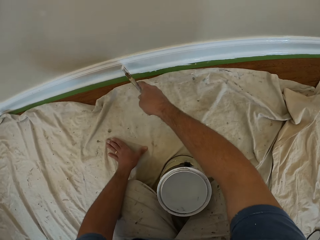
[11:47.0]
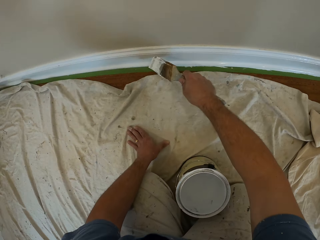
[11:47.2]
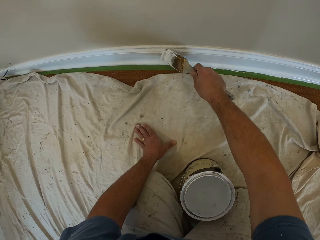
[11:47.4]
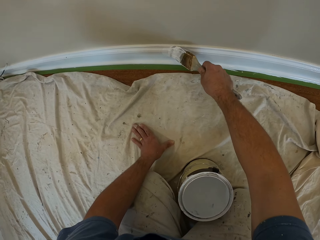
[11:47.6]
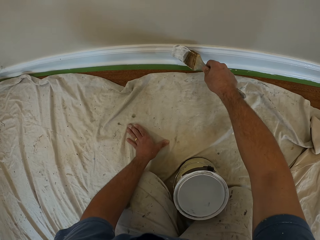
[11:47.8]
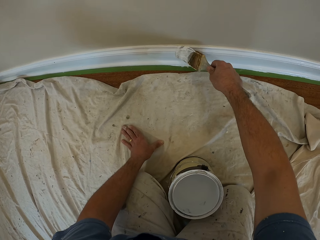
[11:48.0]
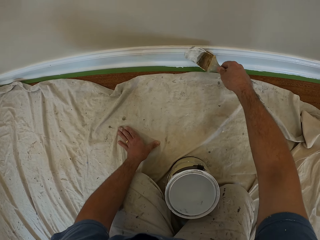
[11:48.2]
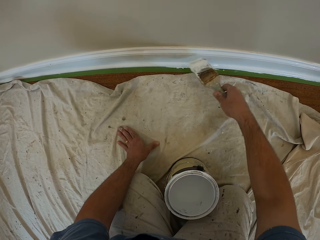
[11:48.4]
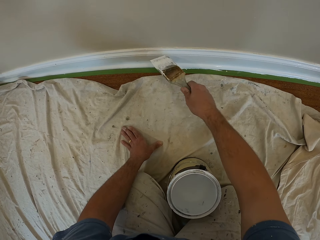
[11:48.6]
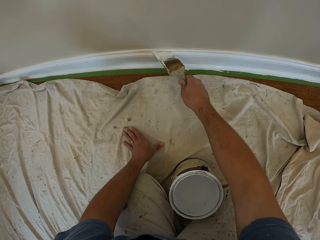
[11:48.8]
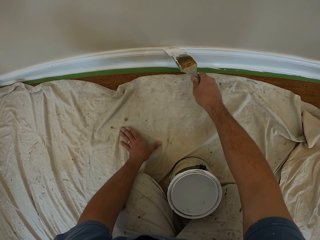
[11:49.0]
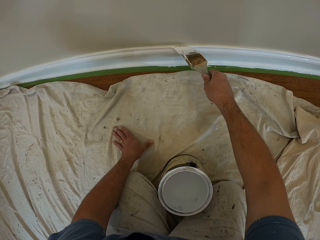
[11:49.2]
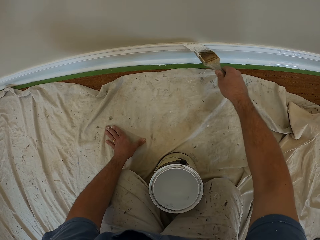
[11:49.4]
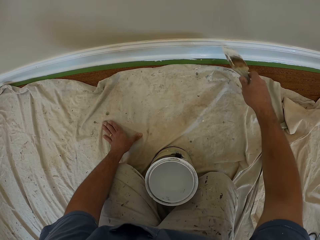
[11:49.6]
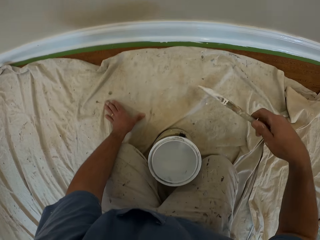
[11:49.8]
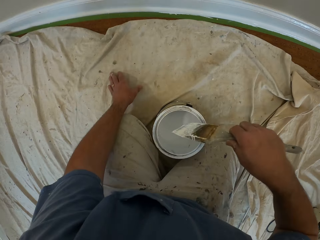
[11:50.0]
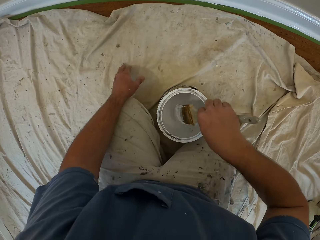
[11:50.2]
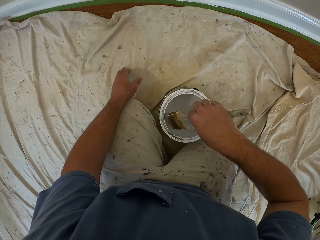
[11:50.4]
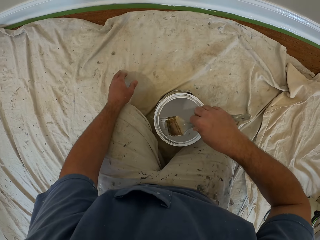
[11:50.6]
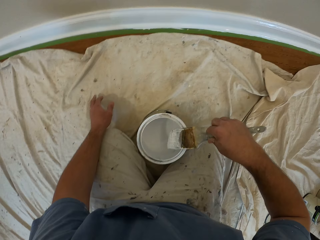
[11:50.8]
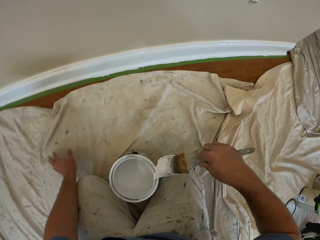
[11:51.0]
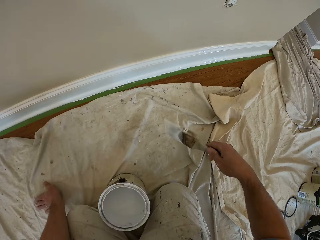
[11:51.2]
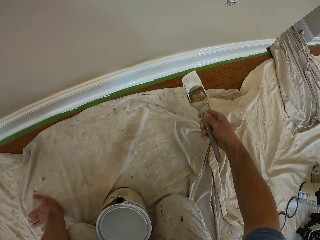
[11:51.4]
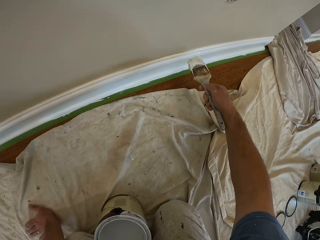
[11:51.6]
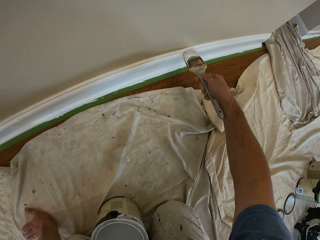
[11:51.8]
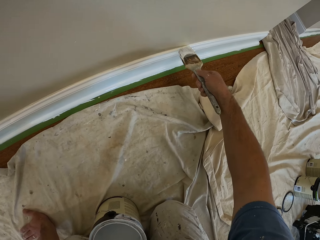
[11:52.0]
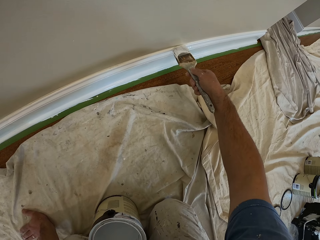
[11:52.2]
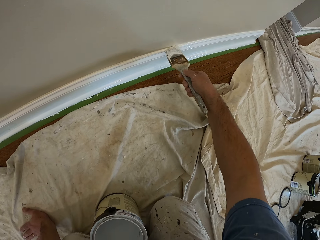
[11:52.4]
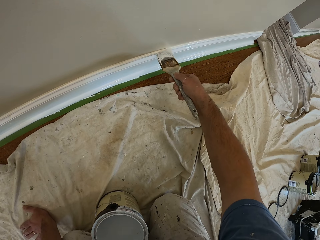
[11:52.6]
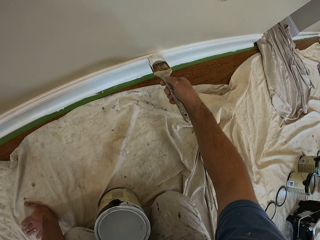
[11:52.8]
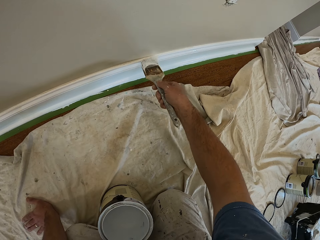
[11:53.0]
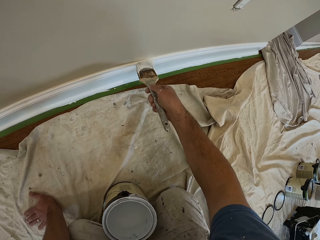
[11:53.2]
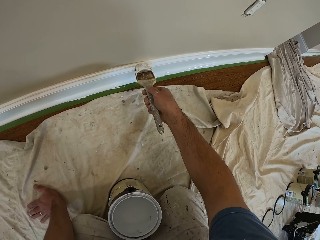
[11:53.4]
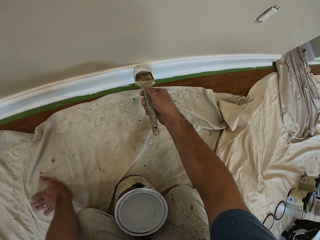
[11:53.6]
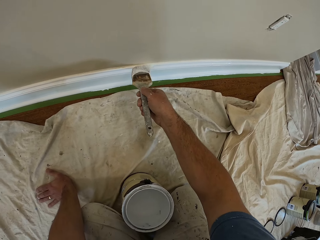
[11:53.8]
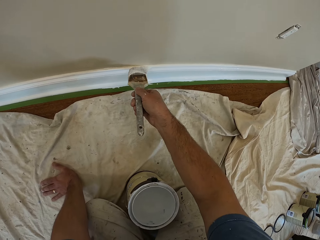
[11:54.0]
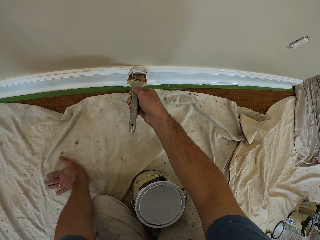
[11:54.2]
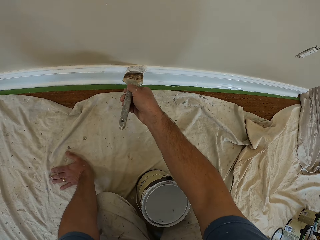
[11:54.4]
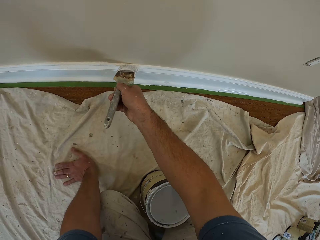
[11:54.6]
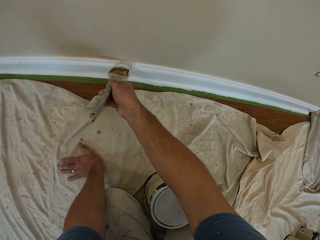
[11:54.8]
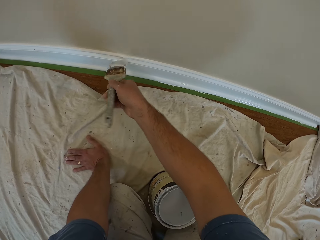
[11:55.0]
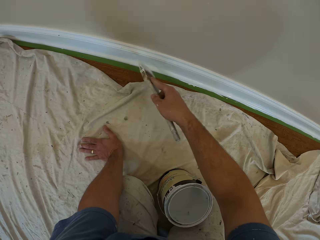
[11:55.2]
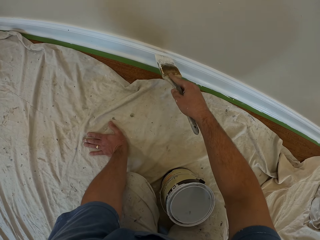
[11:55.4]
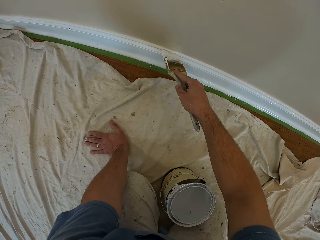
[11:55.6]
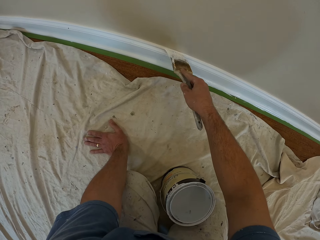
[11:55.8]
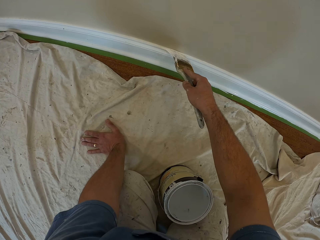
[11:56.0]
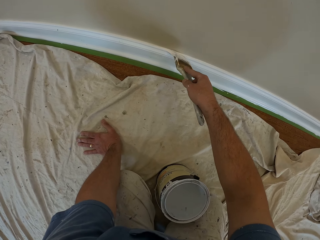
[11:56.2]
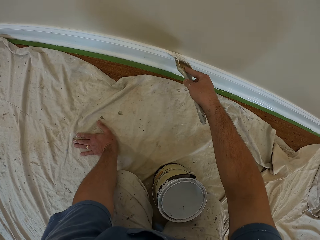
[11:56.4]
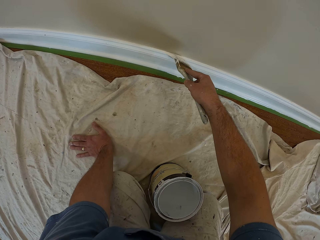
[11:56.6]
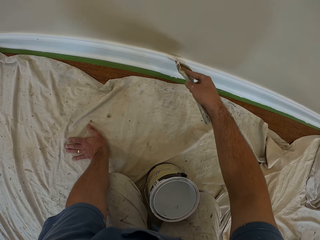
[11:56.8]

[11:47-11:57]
The camera wearer scoops paint inside the aluminum paint bucket with the paintbrush in his right hand. He paints the cornice or baseboard.

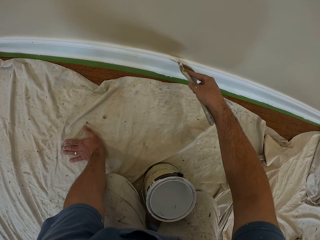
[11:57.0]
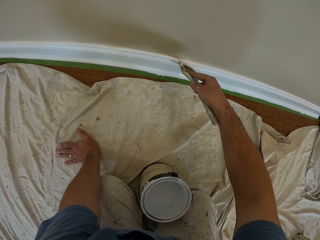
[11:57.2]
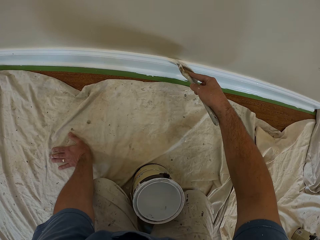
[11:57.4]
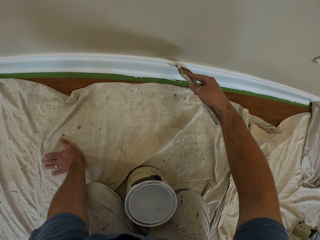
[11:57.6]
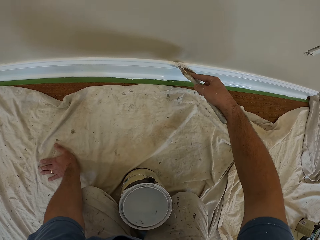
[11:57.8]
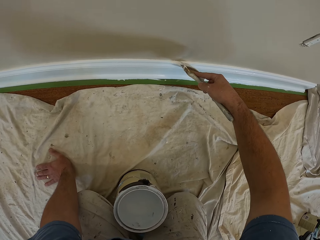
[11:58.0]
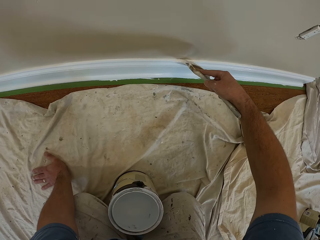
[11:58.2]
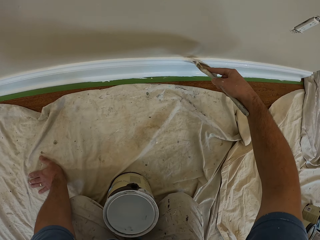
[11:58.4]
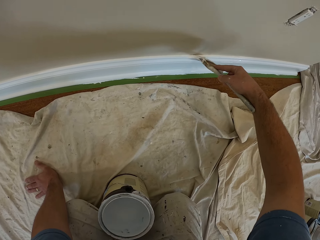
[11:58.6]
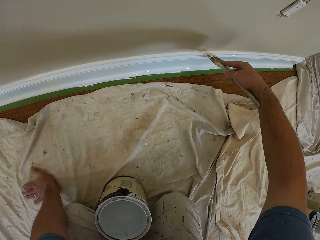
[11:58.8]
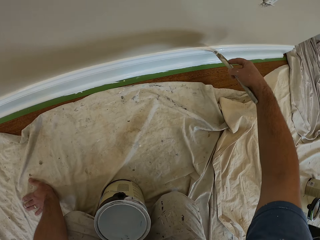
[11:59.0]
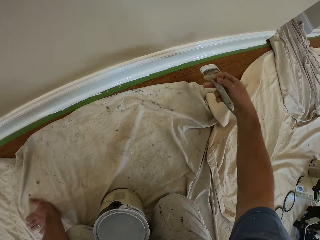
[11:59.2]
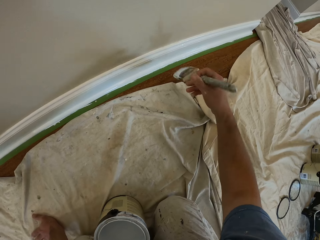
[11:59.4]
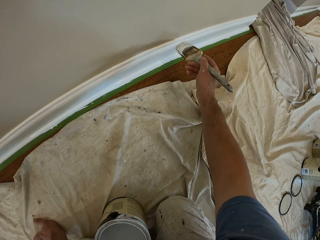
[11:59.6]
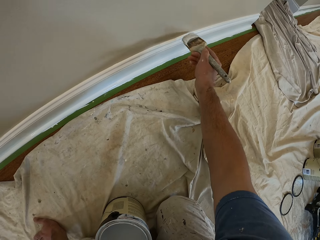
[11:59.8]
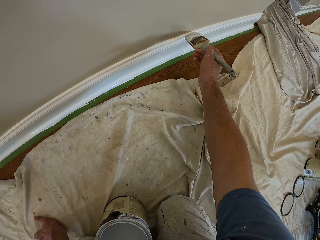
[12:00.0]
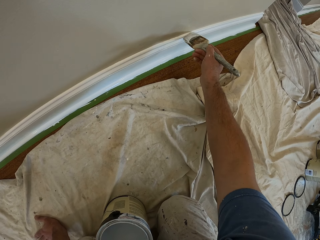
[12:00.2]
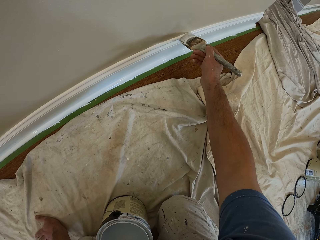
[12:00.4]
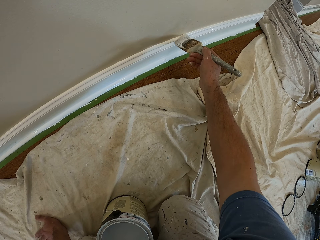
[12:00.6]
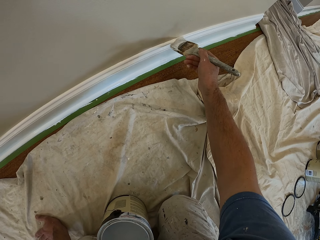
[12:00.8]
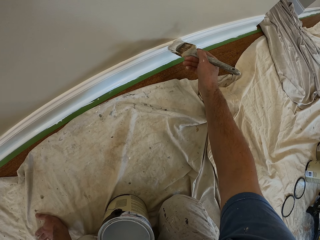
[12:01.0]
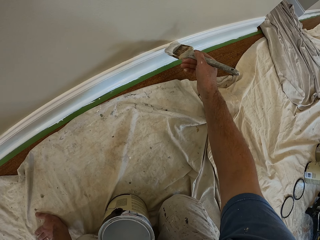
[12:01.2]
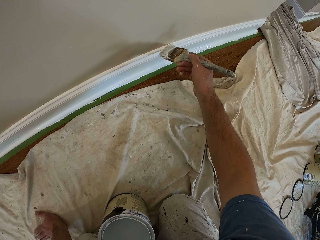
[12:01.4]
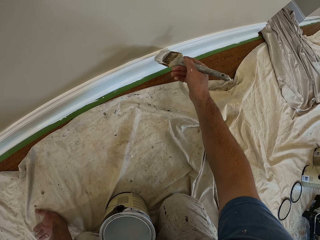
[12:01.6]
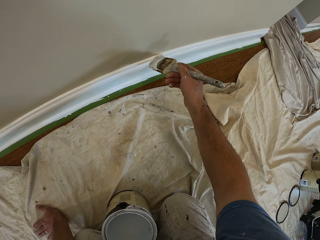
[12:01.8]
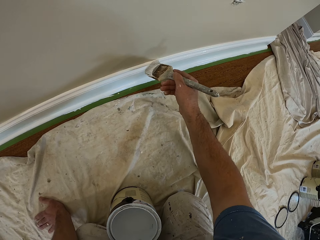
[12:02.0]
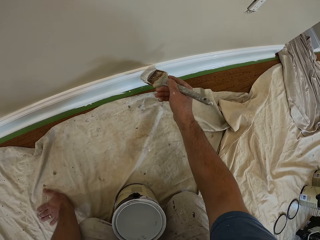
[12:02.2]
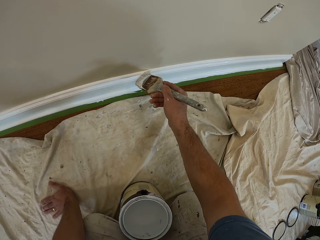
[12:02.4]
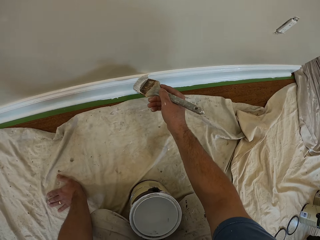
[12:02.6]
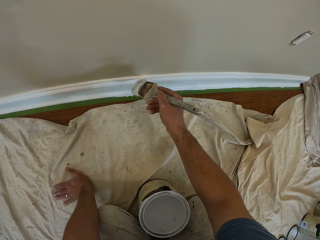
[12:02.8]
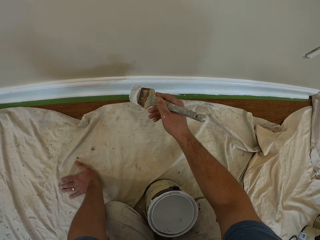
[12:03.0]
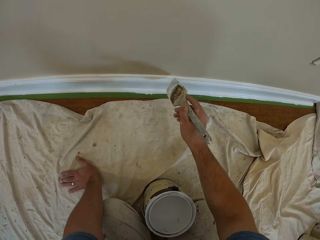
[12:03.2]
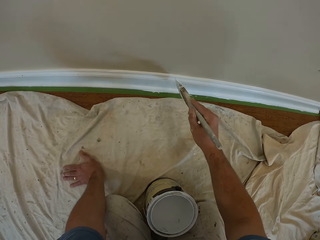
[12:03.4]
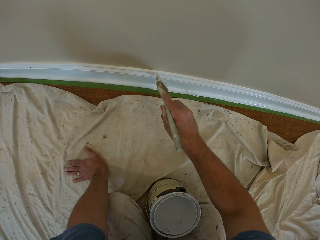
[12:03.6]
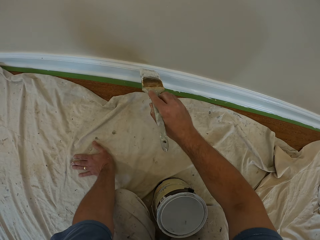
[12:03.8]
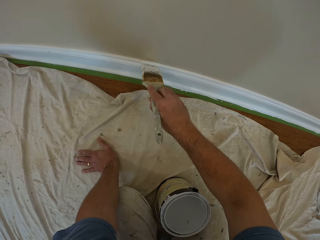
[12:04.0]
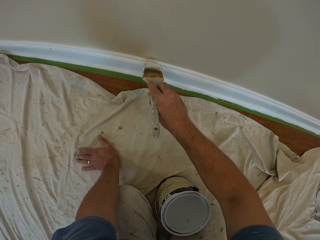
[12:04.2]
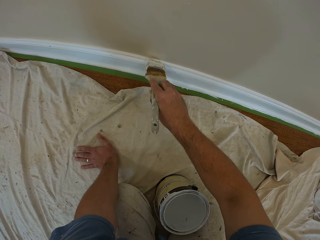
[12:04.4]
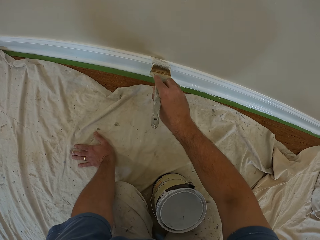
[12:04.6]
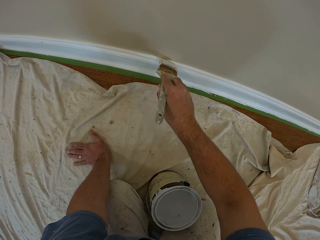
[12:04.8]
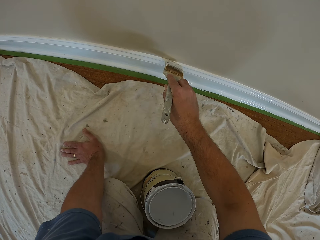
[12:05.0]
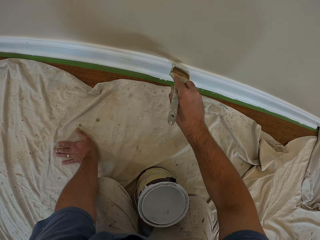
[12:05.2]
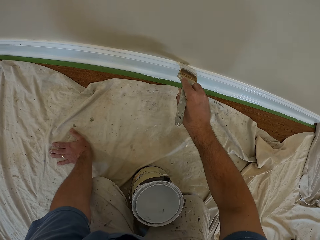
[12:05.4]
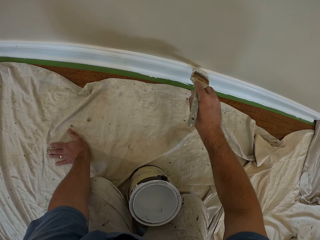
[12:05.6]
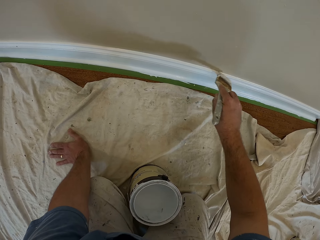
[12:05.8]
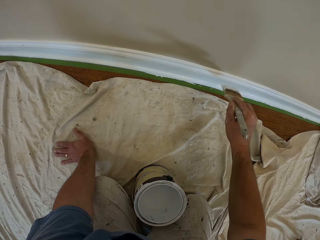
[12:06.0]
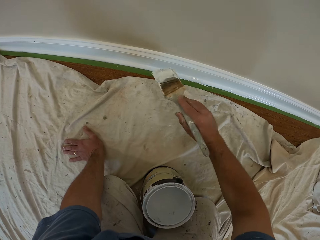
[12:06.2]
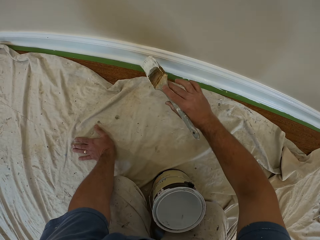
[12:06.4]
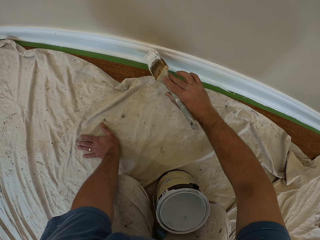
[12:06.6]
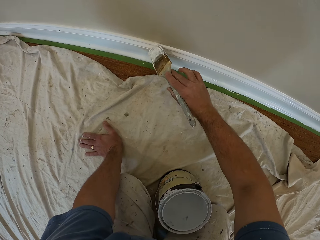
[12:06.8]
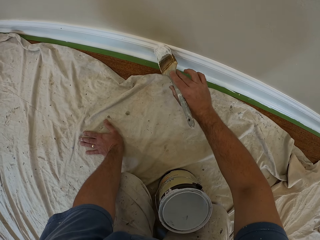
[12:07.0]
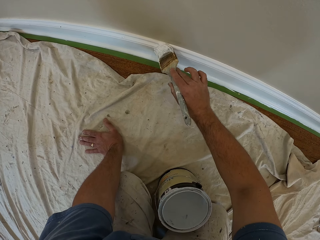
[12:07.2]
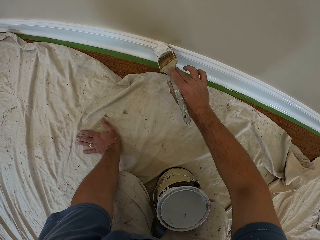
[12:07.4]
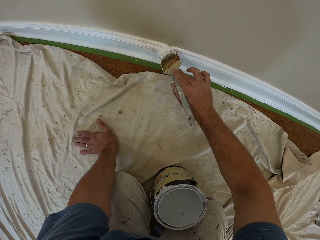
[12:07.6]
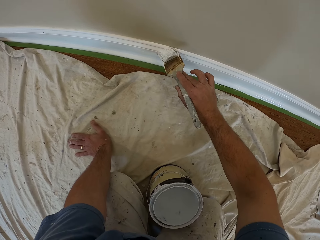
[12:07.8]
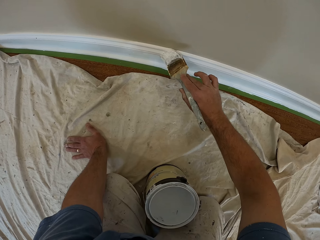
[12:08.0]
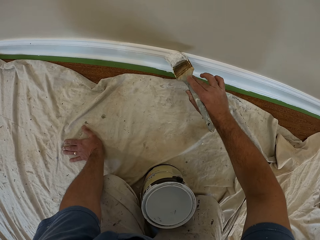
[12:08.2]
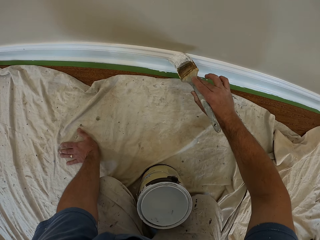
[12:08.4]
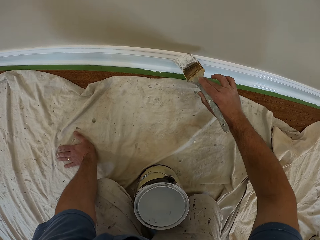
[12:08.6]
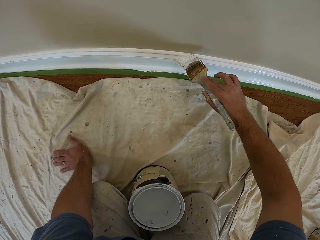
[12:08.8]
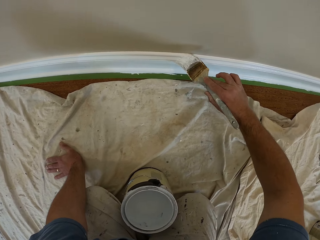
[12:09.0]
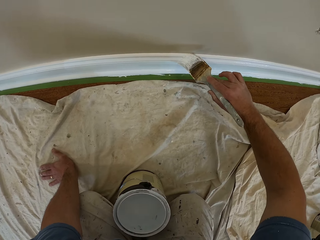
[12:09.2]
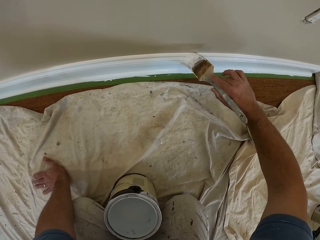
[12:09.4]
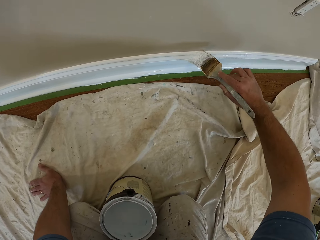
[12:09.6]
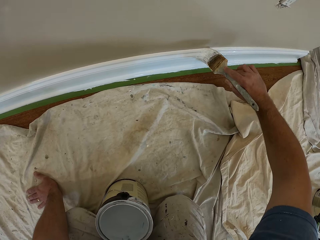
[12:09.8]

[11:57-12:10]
The camera wearer turns a brush. They paint a baseboard. They paint the baseboard repeatedly.
